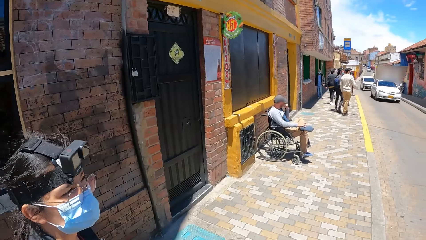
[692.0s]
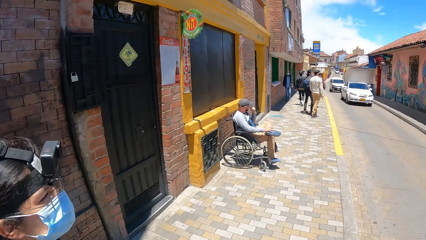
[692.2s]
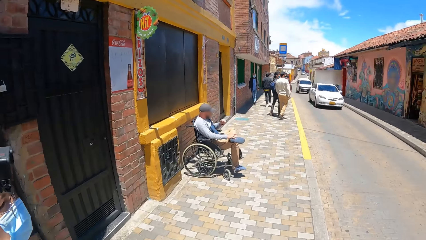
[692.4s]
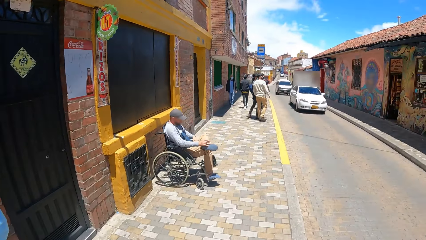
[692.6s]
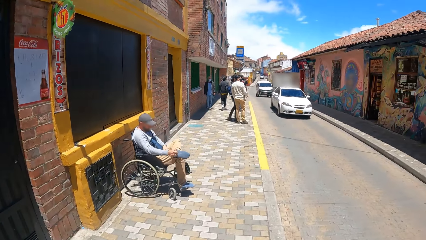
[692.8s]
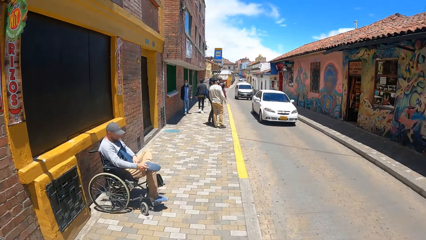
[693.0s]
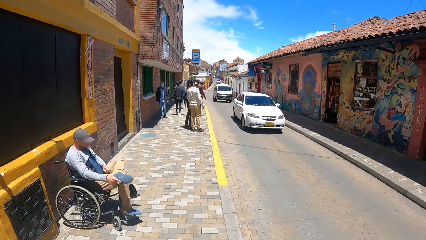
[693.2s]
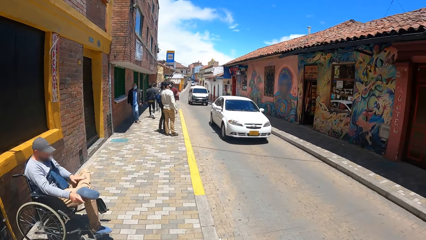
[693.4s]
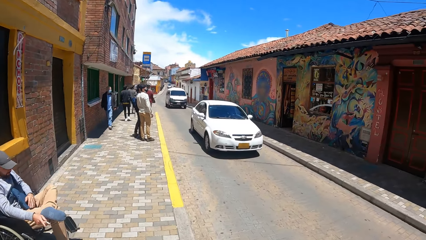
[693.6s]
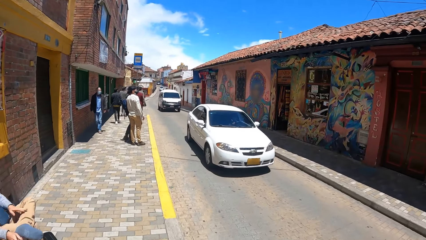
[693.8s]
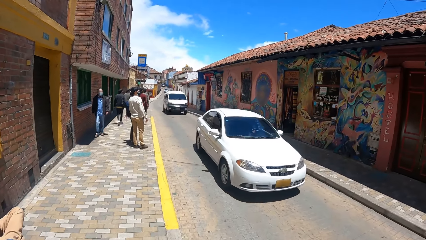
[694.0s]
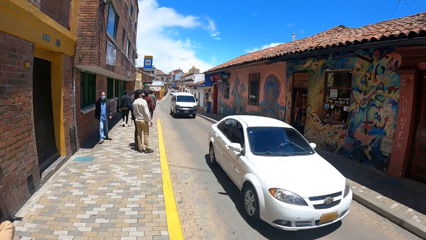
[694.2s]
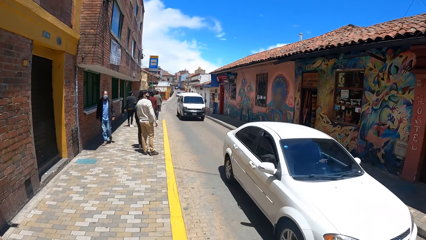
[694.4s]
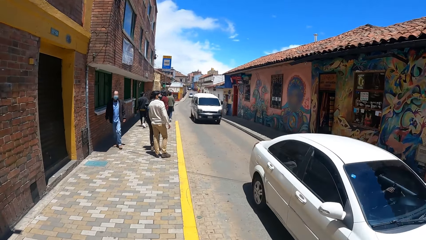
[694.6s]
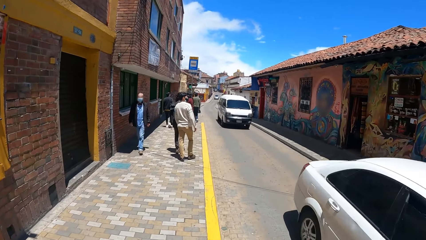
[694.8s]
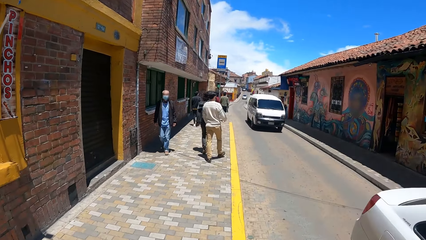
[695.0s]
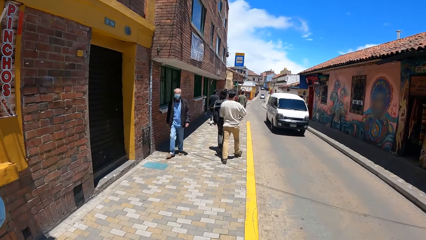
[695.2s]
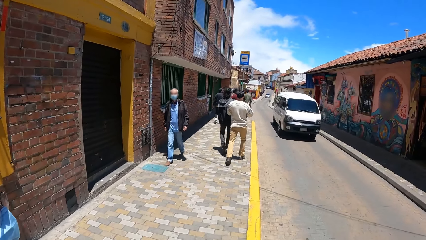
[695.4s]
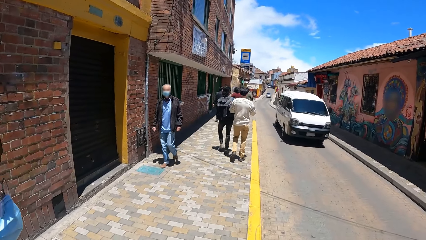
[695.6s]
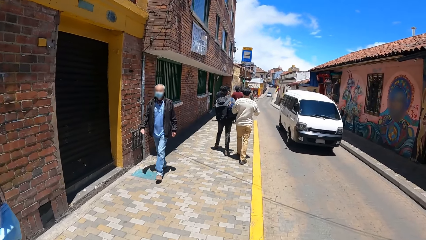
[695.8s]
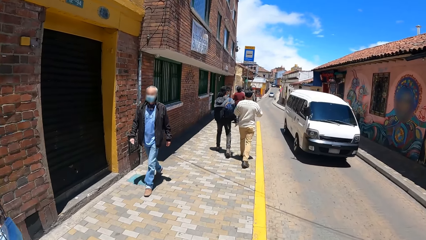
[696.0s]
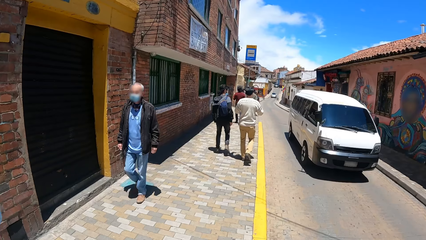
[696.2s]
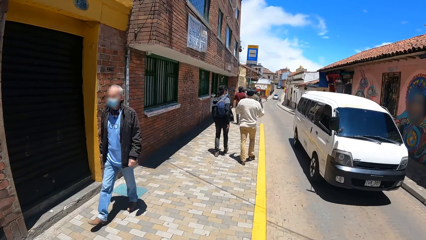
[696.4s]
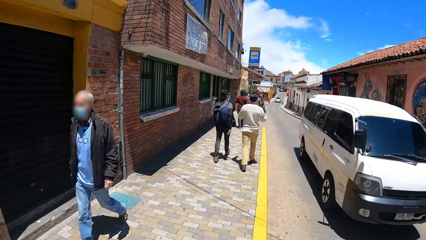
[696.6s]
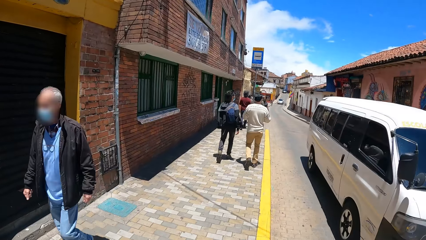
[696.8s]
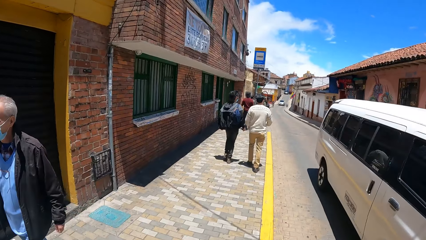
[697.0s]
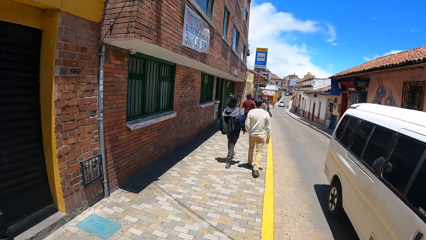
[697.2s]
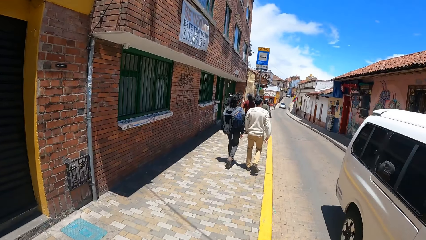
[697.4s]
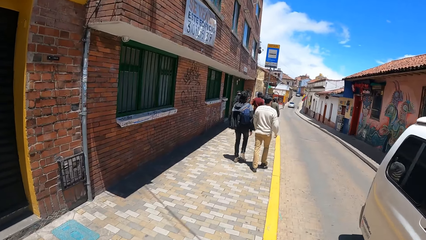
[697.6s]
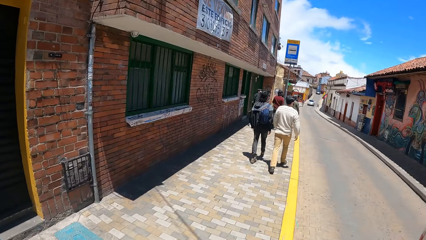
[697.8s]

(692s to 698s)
The camera wearer walks on the sidewalk.

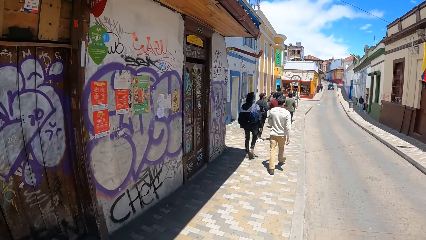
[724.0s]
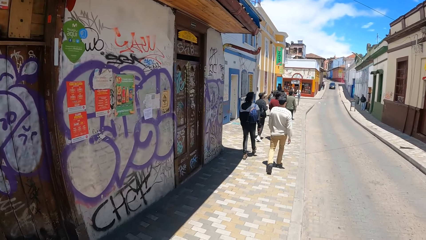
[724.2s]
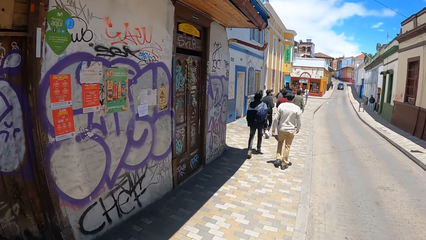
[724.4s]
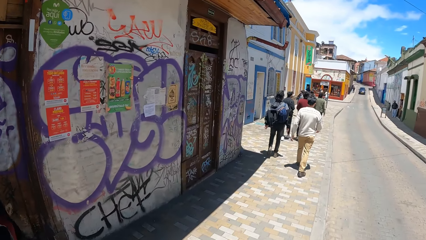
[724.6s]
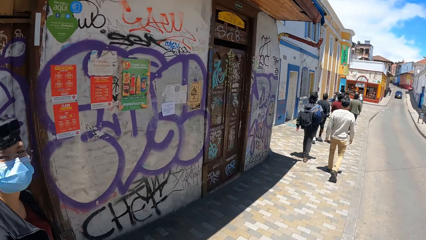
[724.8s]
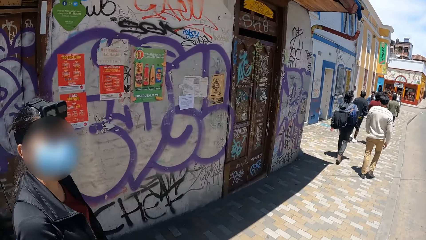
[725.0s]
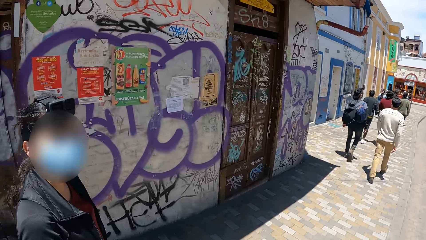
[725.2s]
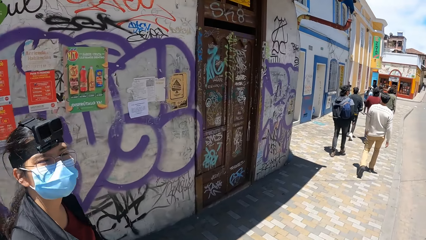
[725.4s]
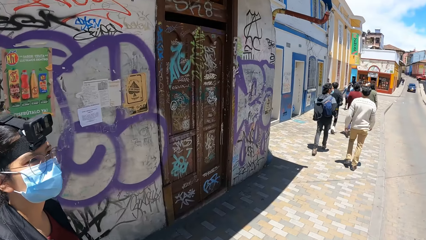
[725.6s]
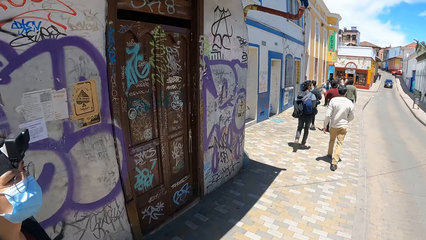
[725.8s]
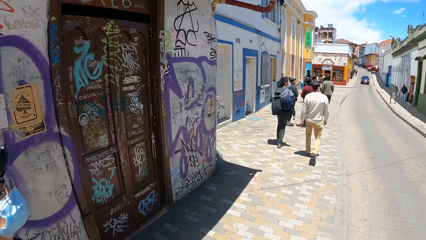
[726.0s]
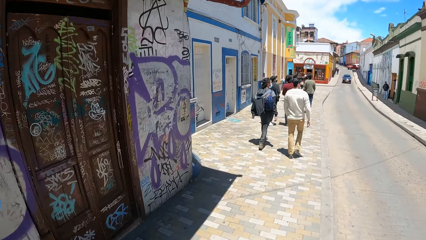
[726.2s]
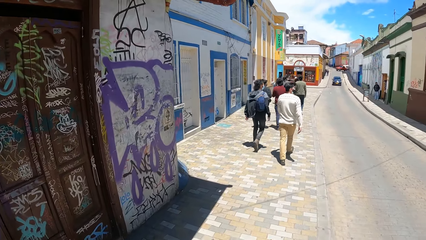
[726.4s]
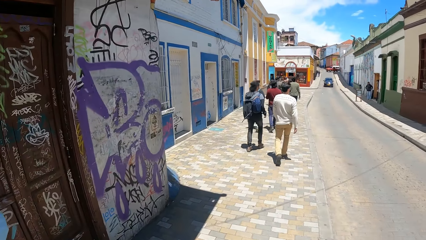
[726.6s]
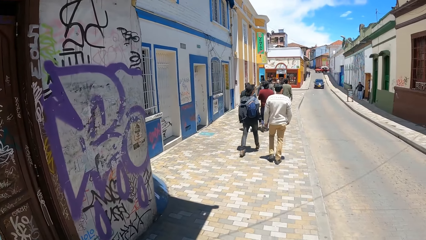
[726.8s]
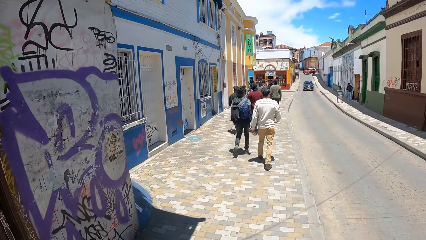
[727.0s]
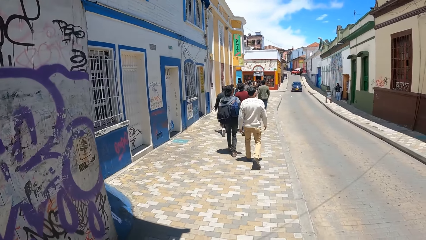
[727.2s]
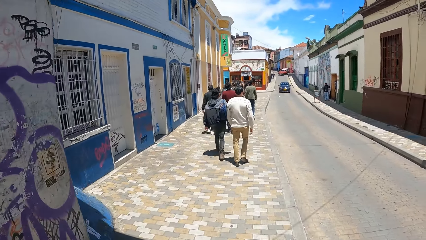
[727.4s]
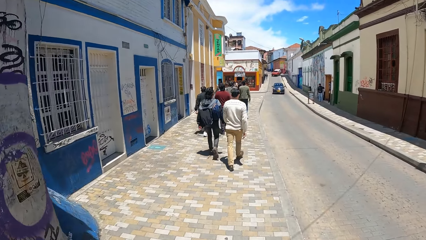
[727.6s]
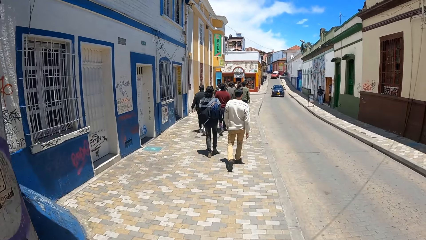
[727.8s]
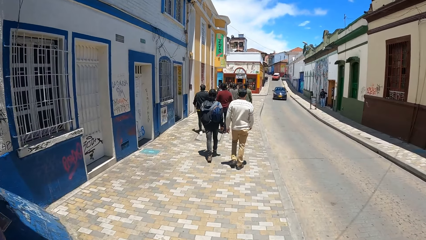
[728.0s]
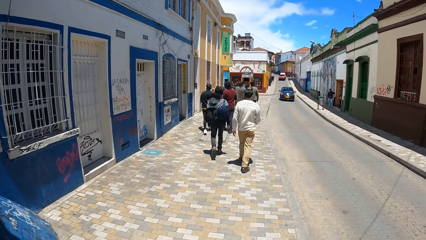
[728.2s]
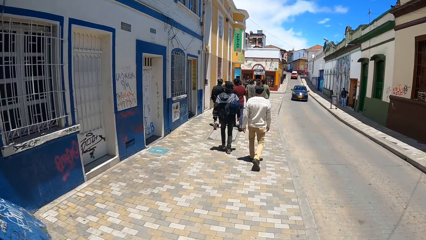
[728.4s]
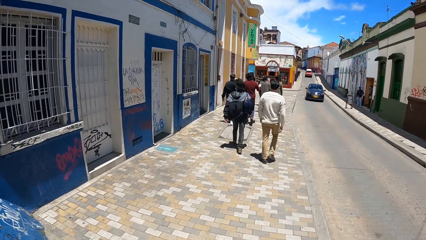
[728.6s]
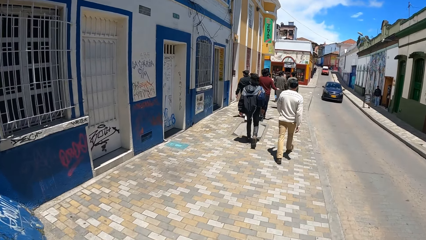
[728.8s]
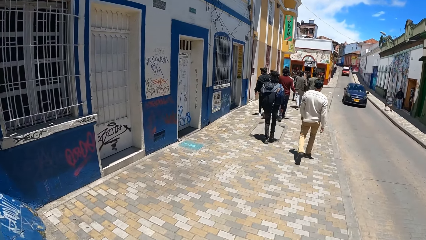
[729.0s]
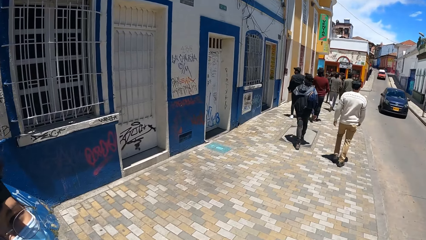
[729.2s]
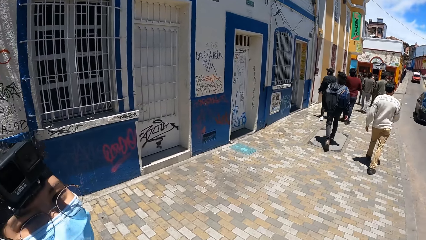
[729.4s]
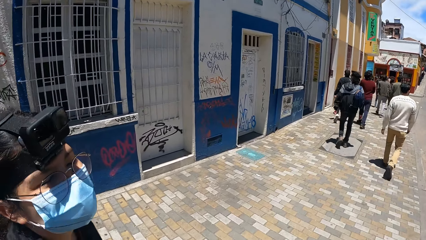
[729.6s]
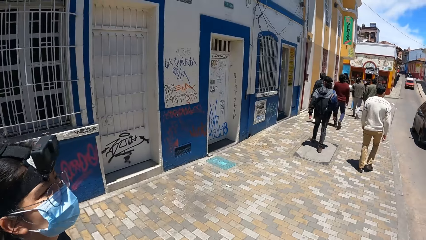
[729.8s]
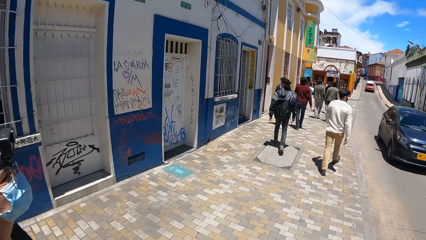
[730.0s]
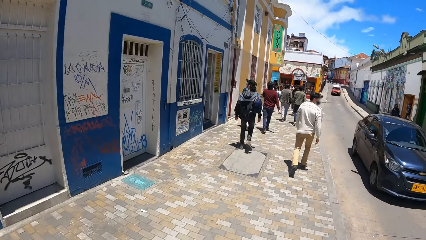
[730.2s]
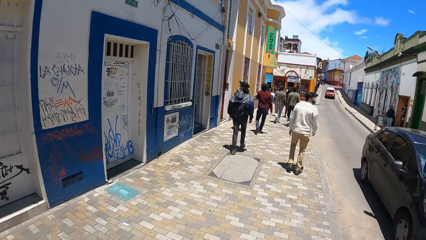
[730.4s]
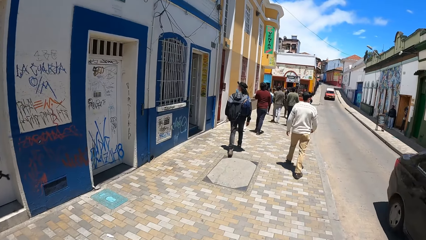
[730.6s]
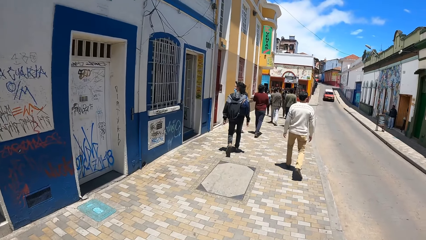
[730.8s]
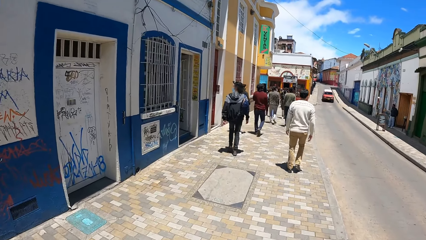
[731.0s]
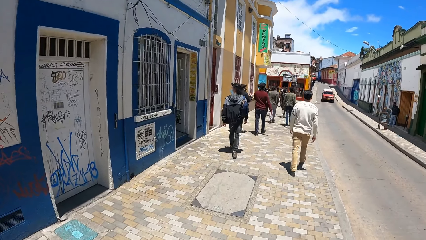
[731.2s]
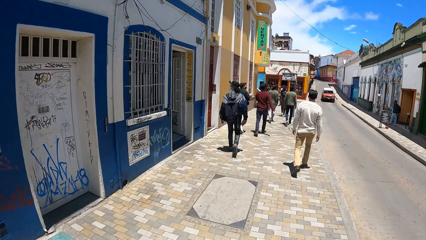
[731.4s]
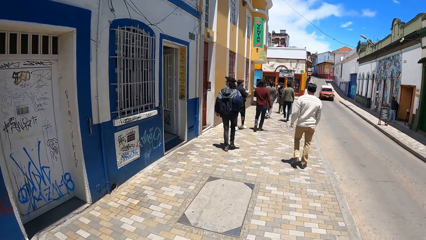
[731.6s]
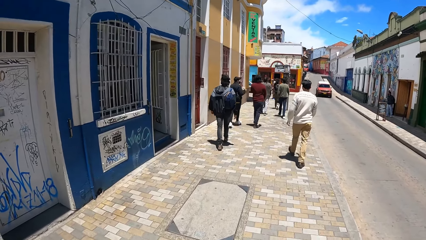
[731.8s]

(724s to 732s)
The camera wearer looks at a woman. They walk around.

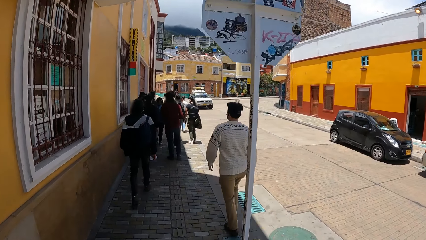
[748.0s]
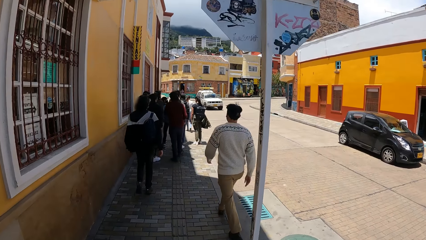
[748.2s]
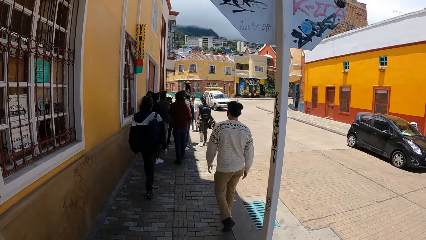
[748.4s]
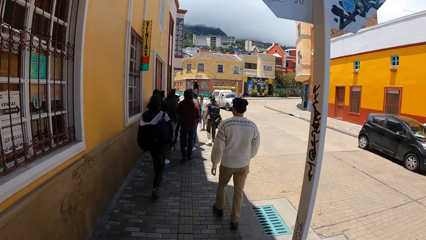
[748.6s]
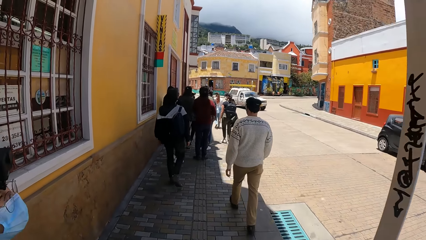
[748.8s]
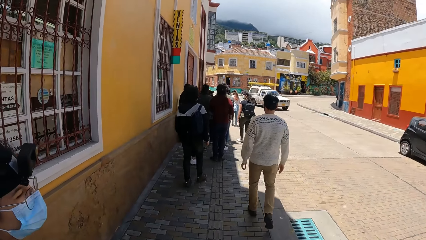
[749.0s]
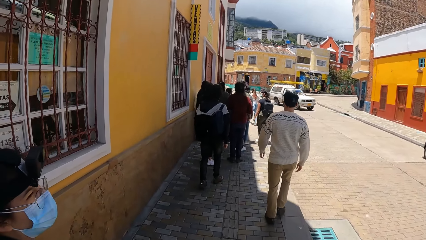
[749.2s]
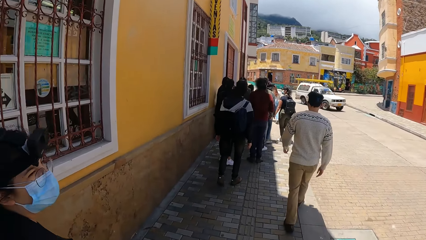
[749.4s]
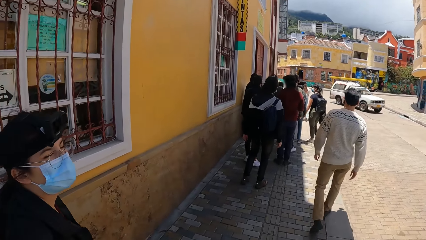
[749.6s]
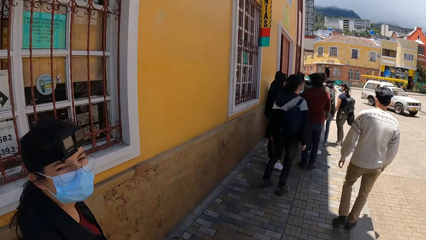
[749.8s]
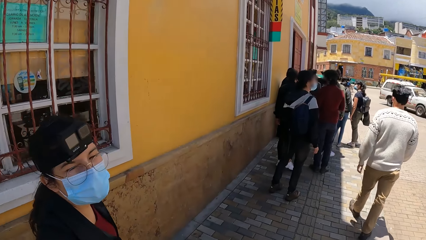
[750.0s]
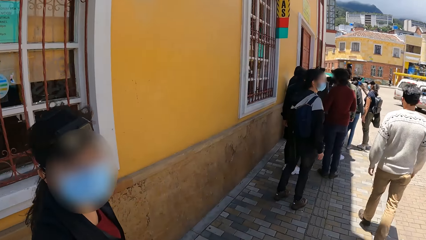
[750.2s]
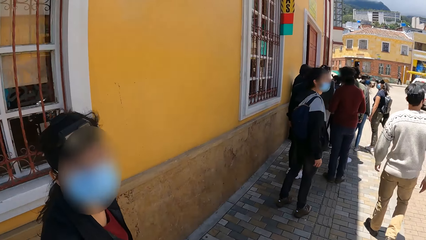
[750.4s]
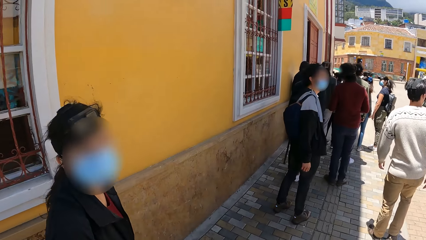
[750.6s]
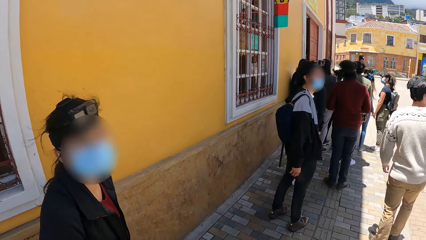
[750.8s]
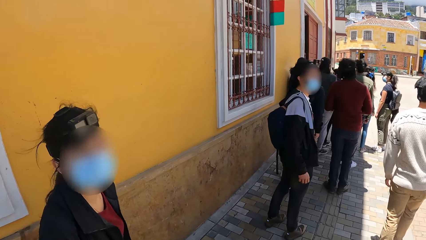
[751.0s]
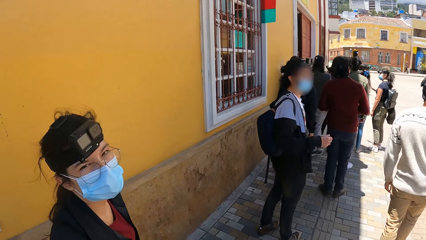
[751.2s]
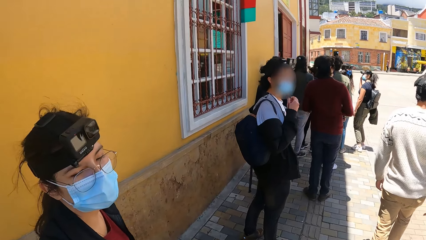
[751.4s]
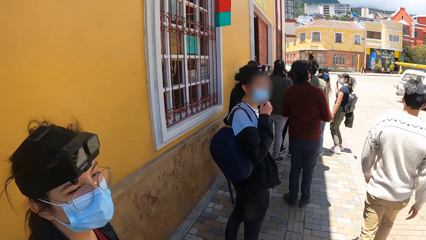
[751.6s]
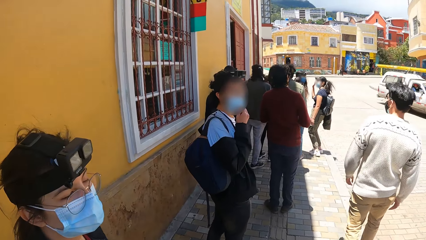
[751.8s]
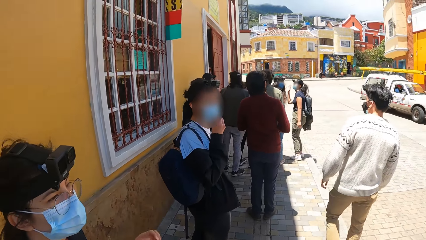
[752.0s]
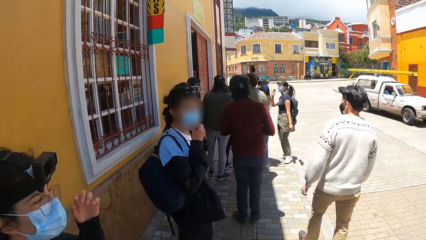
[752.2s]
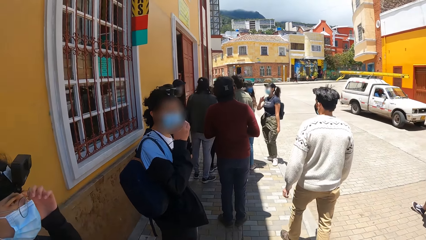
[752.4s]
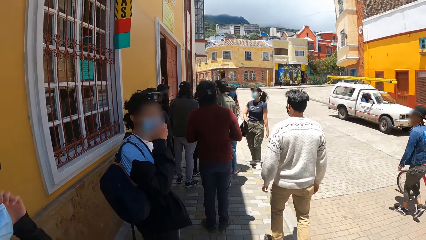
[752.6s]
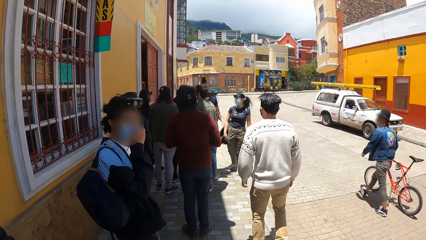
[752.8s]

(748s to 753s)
A woman interacts with the camera wearer.
